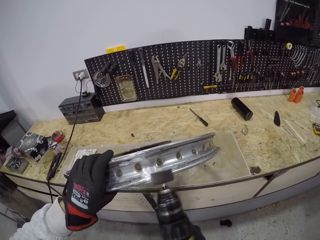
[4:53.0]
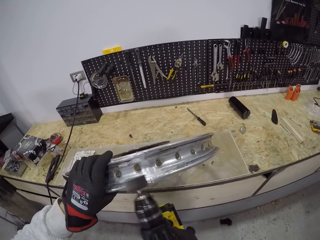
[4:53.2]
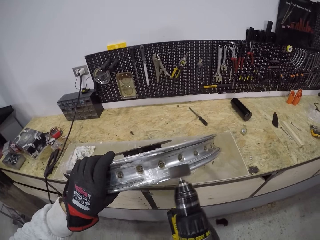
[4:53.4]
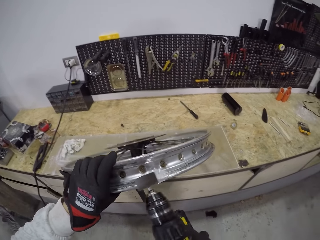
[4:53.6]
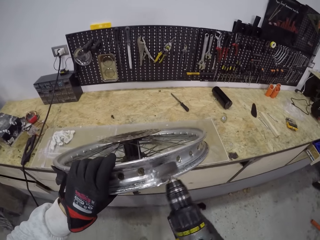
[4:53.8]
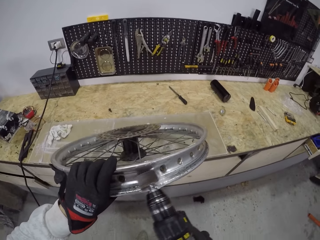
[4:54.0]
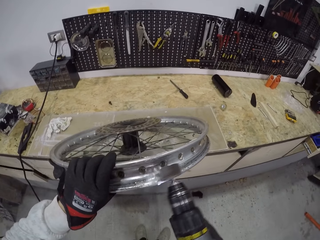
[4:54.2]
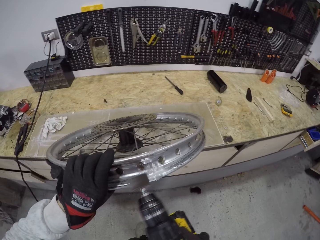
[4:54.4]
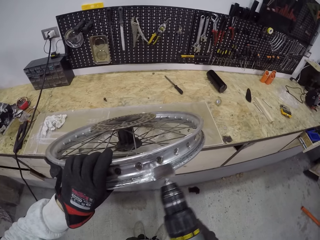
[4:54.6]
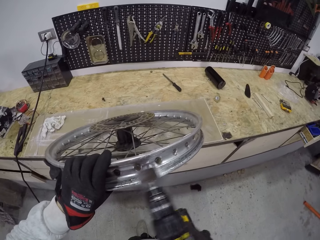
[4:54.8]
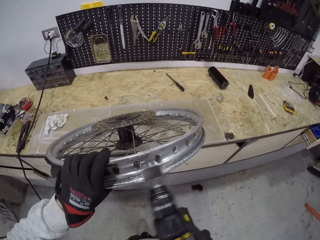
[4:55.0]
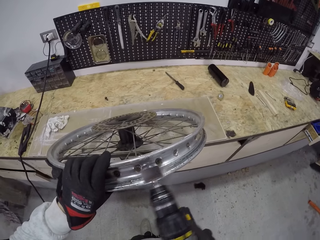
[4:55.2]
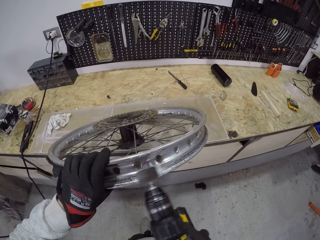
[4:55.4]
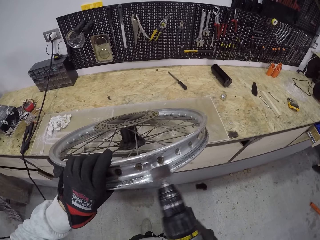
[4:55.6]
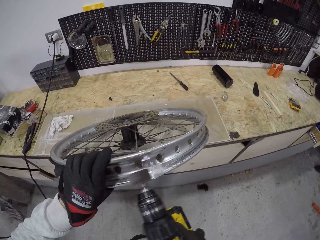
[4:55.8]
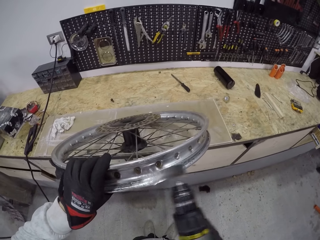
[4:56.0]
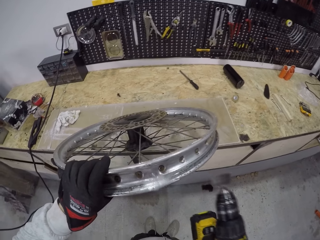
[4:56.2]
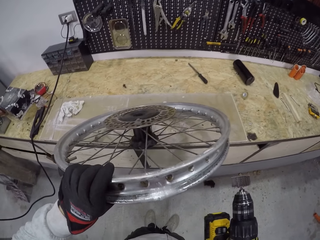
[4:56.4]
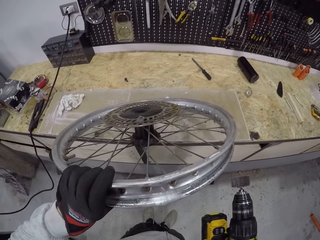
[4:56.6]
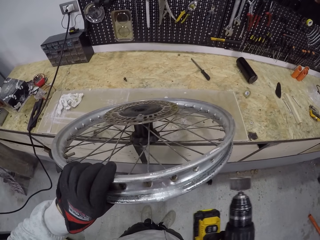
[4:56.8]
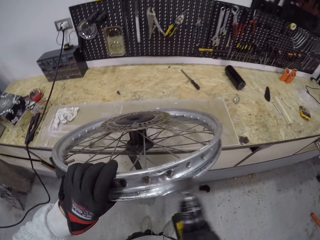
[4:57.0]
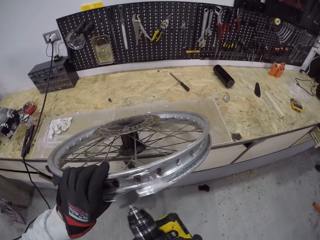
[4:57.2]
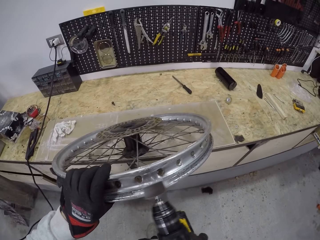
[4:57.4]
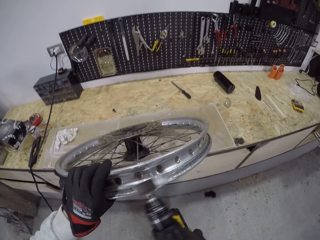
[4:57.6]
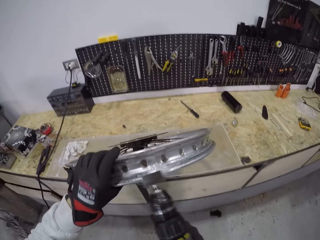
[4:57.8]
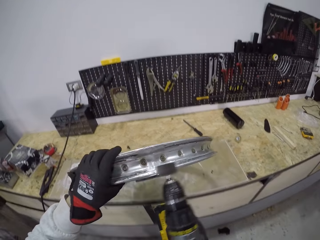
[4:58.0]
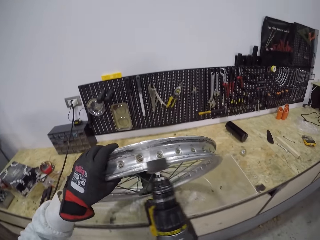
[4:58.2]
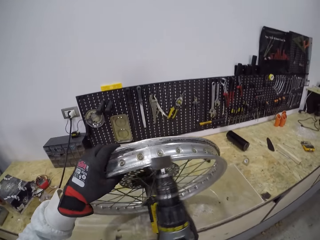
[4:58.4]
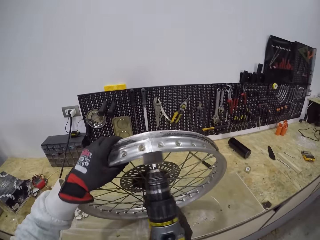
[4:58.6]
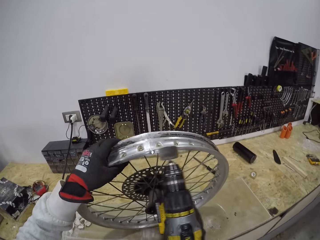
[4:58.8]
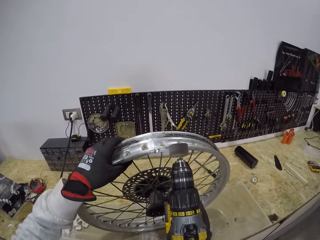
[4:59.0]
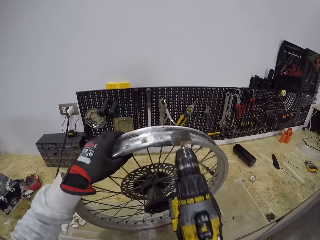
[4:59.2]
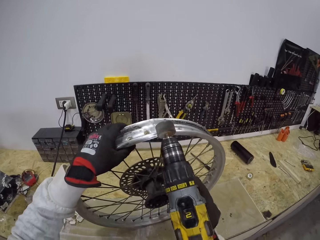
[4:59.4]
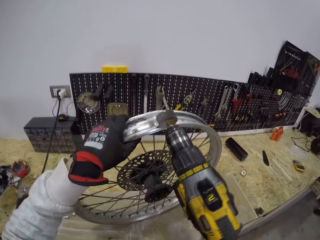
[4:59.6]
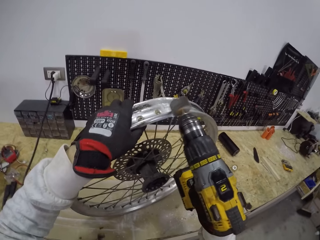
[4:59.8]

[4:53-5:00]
The camera wearer looks at the rim. They clean the rim.

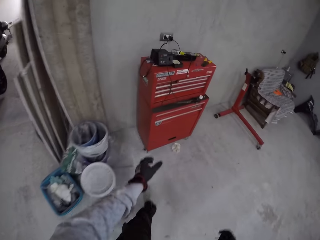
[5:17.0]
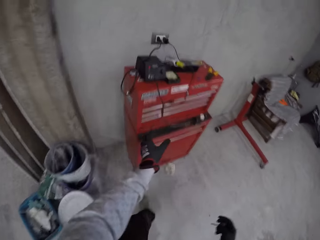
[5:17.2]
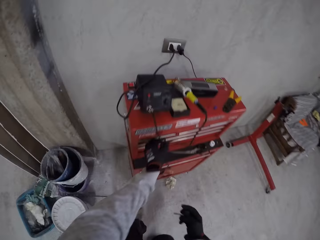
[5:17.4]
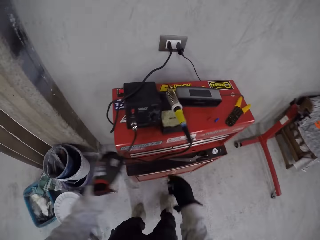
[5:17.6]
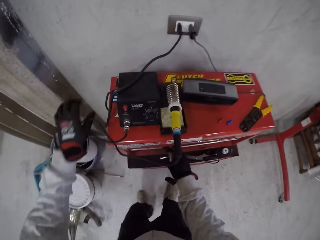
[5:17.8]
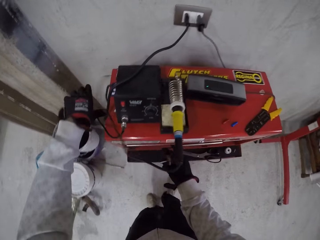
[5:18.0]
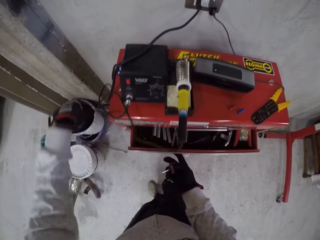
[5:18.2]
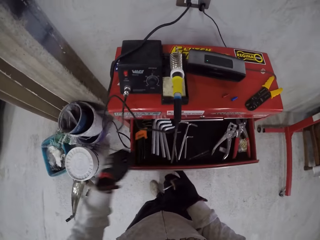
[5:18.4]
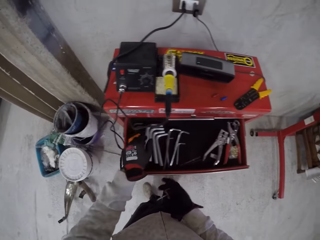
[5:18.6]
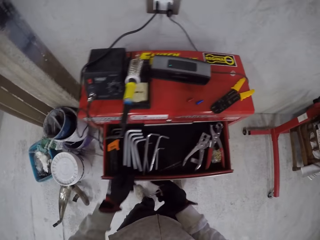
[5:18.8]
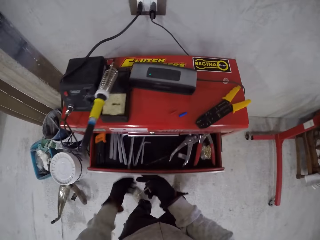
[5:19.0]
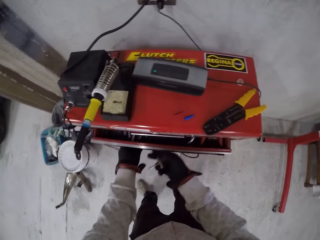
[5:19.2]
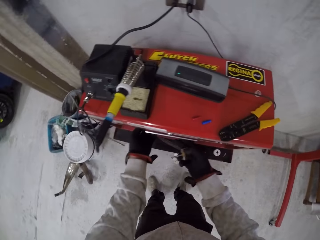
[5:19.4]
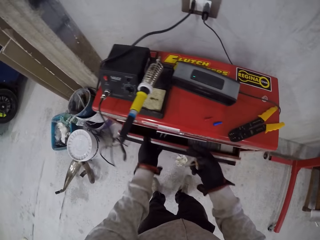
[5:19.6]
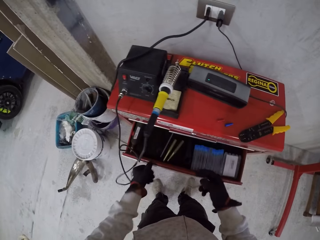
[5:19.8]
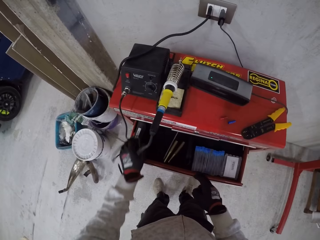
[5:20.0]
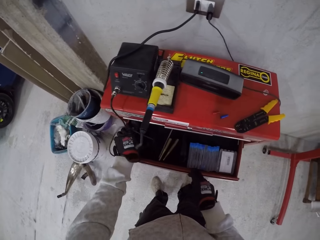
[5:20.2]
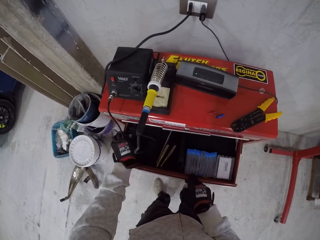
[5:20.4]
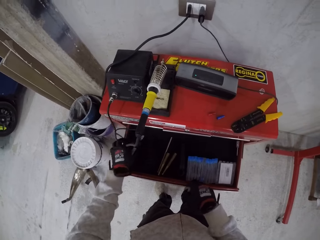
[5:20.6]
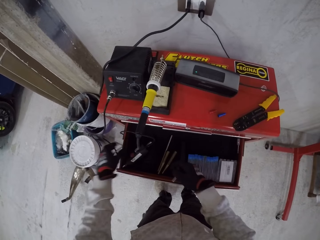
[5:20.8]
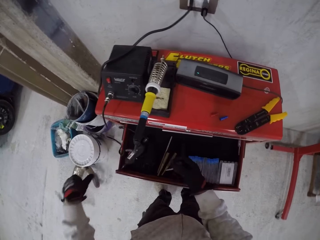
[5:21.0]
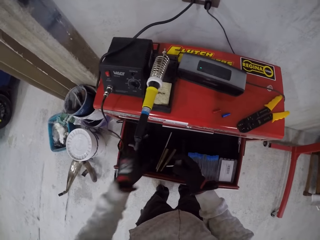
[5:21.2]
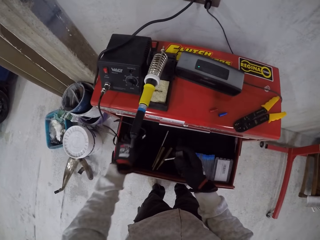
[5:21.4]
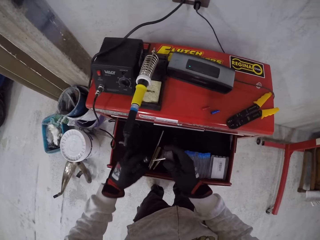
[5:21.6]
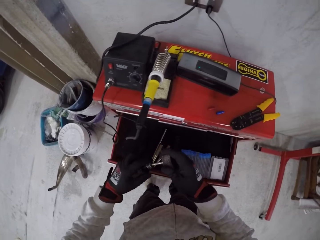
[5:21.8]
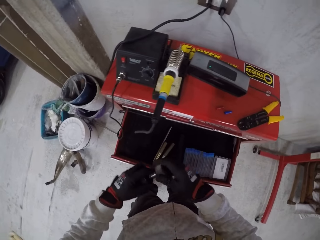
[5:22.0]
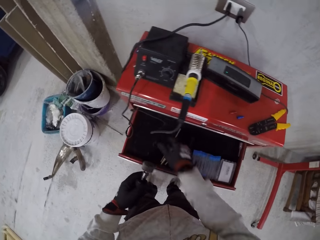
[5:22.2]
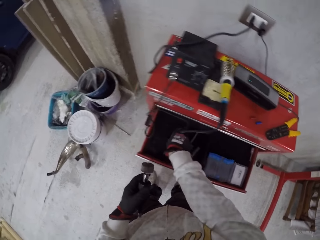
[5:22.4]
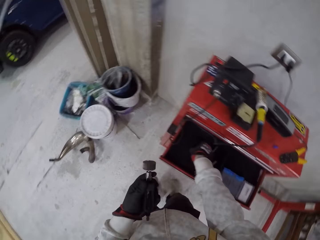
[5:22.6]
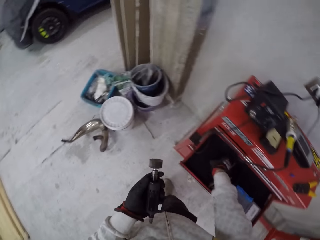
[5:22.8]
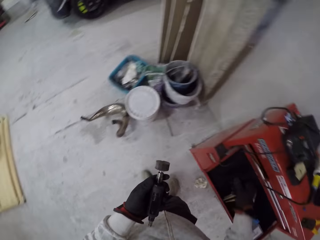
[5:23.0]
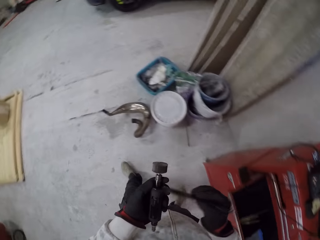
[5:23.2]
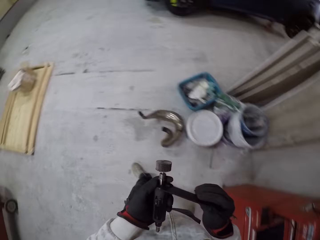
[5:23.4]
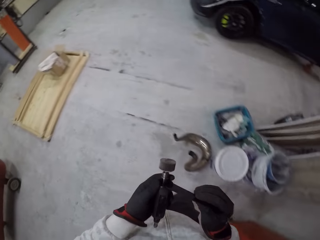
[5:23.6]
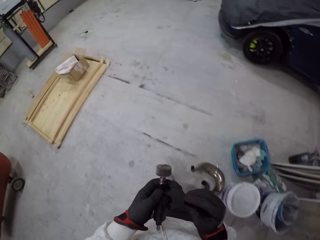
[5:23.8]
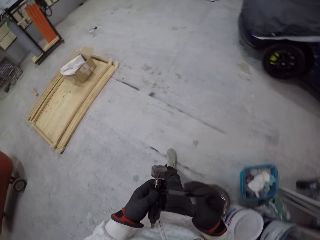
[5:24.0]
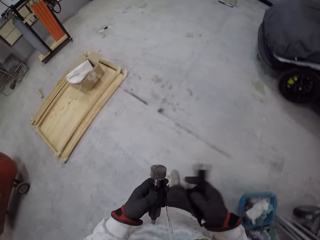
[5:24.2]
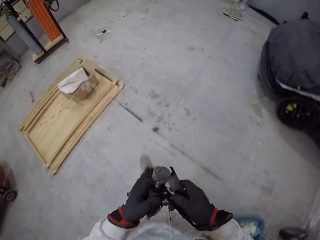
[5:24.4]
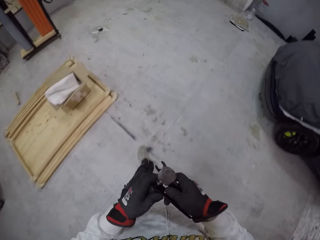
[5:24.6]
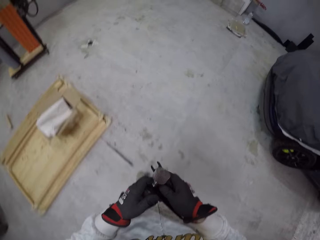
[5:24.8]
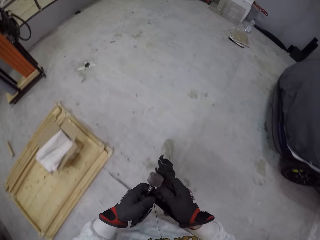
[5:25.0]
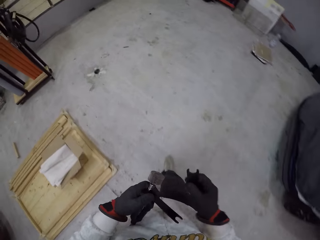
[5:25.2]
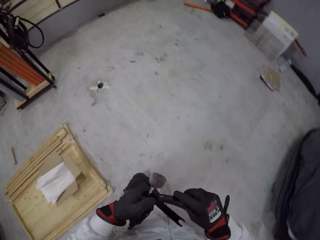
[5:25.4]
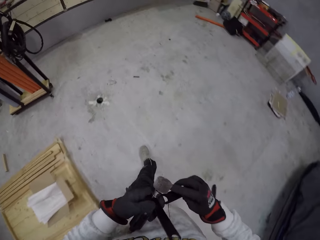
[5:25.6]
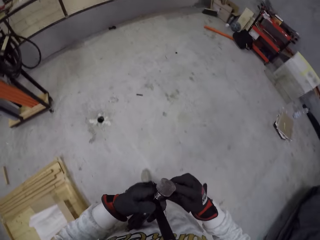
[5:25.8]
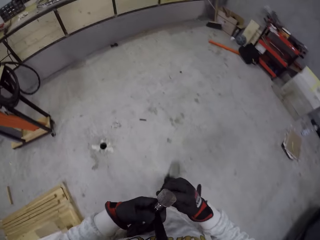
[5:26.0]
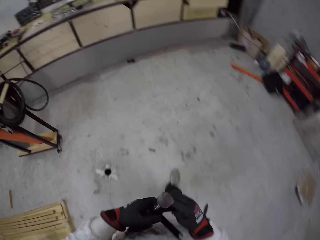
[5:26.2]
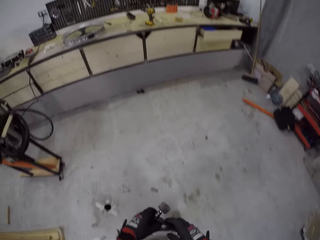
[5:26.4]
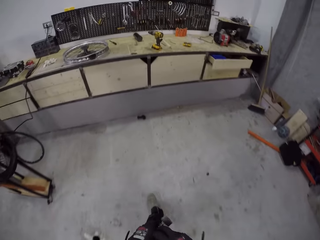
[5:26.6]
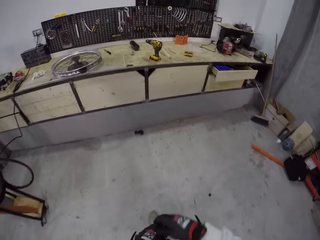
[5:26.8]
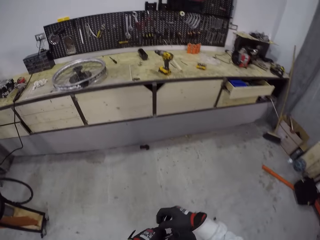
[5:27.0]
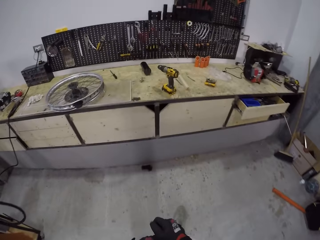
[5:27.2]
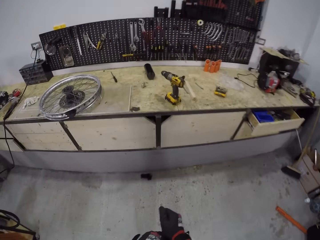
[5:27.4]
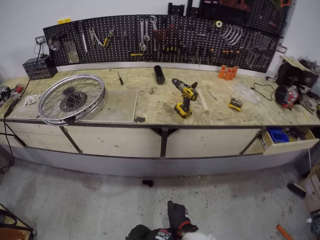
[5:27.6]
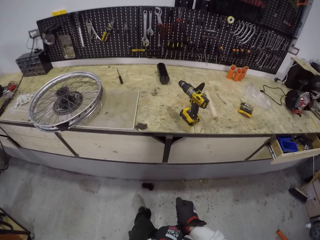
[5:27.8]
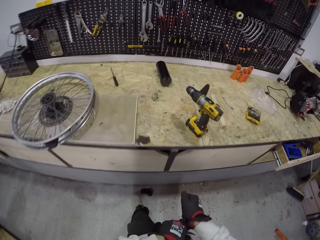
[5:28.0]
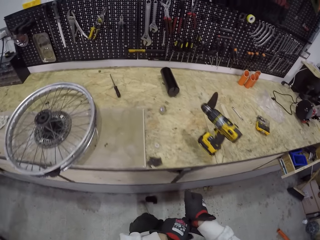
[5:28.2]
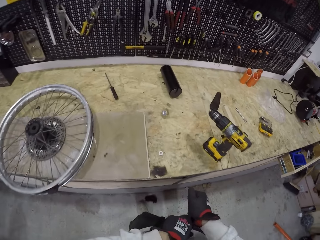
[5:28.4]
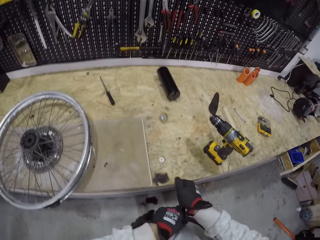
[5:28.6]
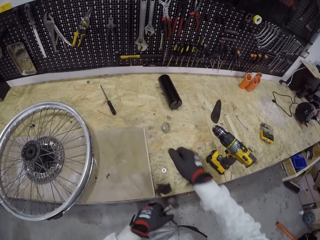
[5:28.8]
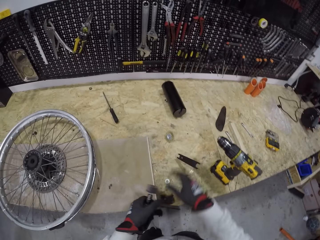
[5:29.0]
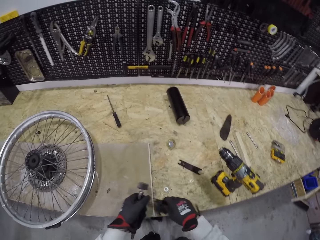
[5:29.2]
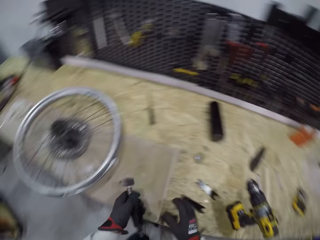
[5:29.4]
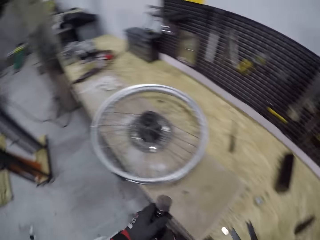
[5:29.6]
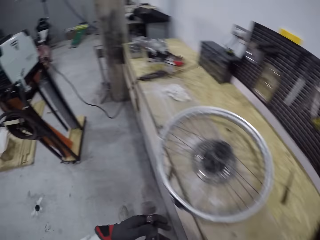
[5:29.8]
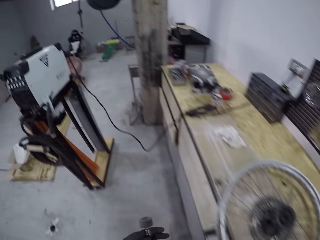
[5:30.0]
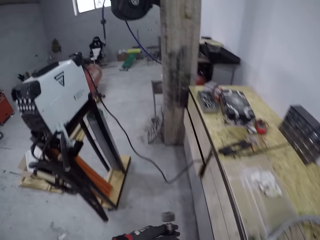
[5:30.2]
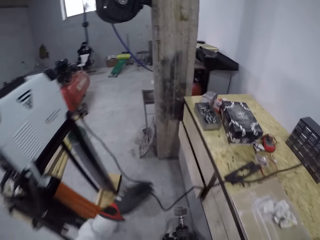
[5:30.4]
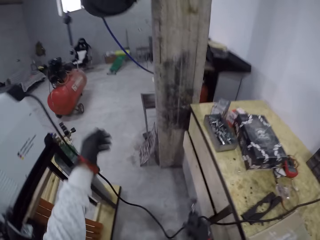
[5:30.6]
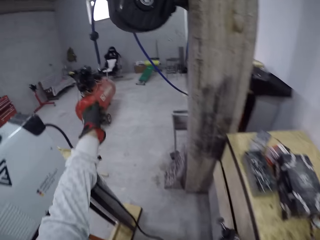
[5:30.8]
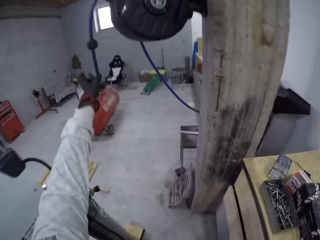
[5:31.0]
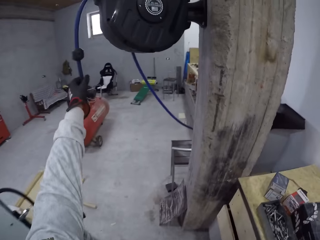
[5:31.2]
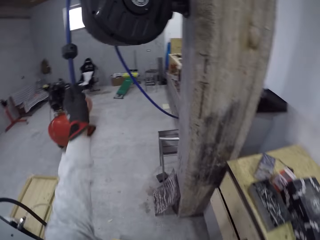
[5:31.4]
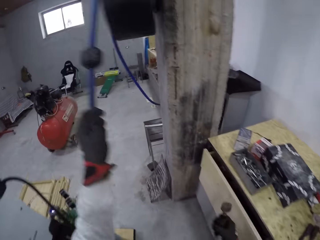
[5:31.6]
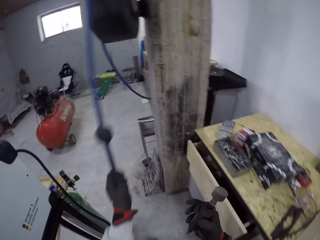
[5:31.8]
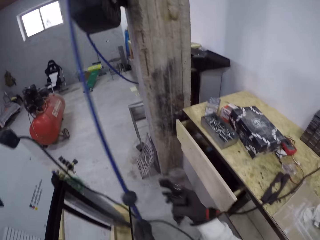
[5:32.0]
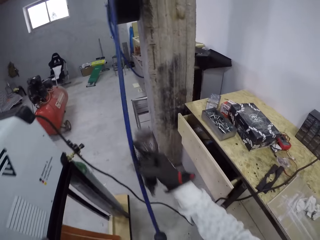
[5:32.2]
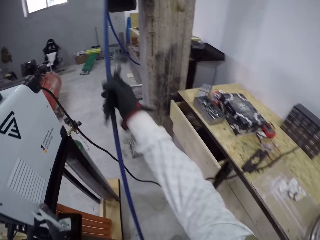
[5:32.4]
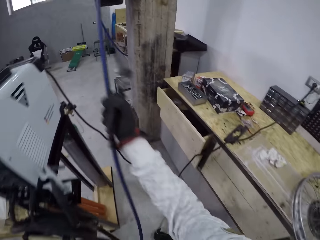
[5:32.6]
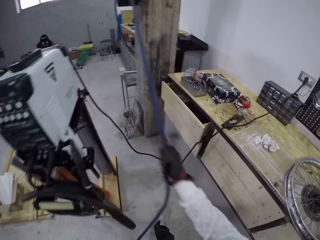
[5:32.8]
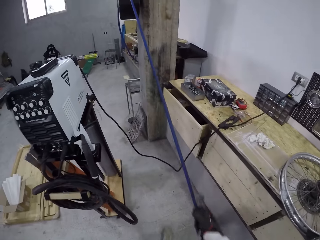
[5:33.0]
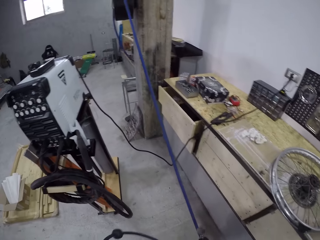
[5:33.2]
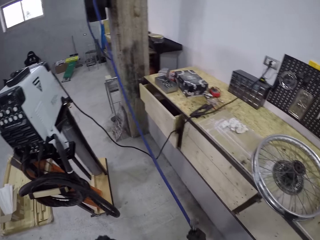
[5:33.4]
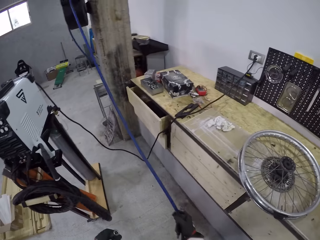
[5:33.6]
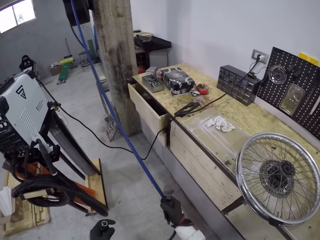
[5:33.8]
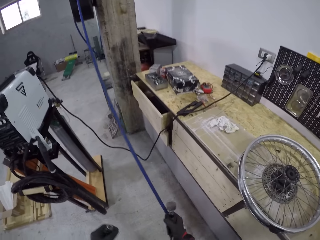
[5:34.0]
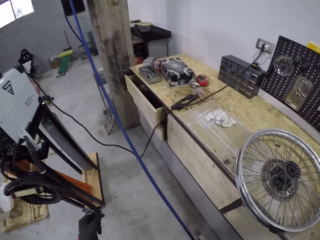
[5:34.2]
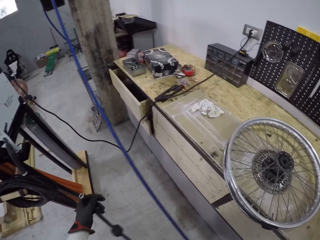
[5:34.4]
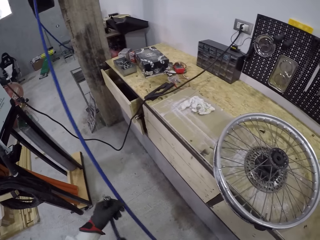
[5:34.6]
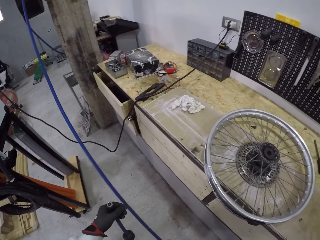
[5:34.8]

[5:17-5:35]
The camera wearer adjusts a cable with his left hand. He opens a drawer with his right hand, drops the drill bit in the drawer with his left hand, and closes the drawer with his right hand. He opens the drawer with both hands. He holds the metal. He picks up a drill bit or cleaner from the drawer with both hands. He connects the cleaner. He picks up a spanner from the drawer with his right hand. He tightens the drill bit with the spanner in his right hand. He walks away from the drawer. He tightens the cleaner. He drops the spanner on the countertop with his right hand. He holds the drill bit with both hands. He walks beside the table. He pulls the cable with his left hand. He pulls the cable with both hands.
